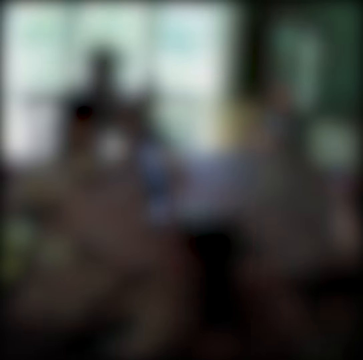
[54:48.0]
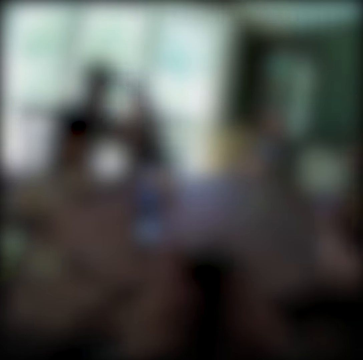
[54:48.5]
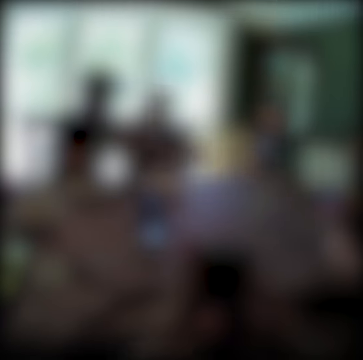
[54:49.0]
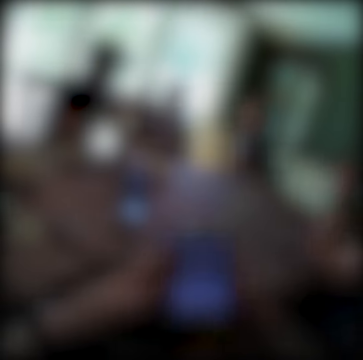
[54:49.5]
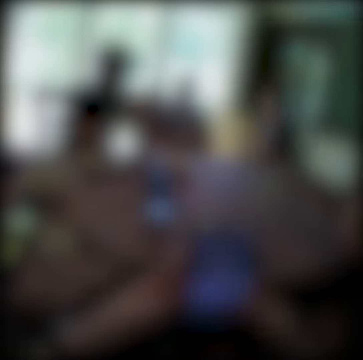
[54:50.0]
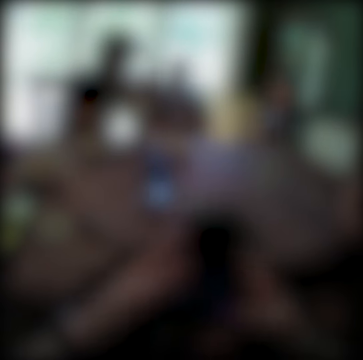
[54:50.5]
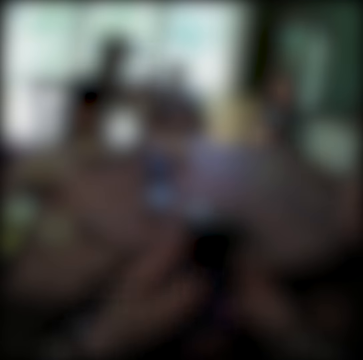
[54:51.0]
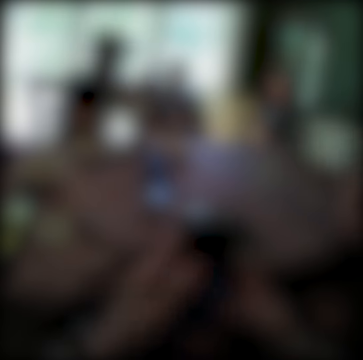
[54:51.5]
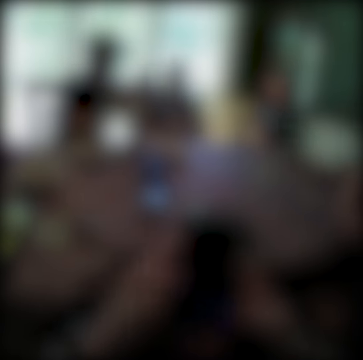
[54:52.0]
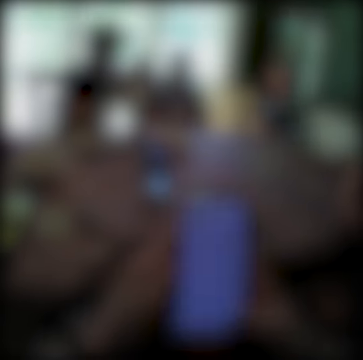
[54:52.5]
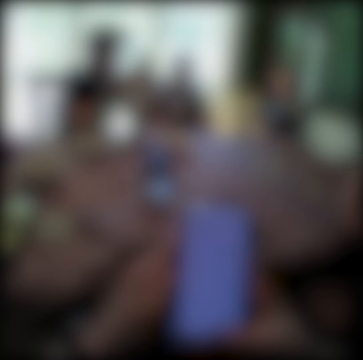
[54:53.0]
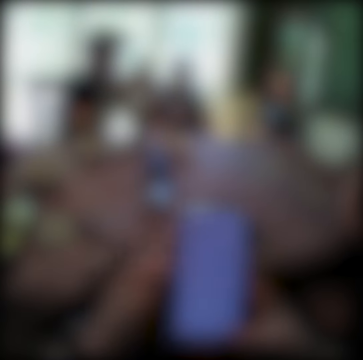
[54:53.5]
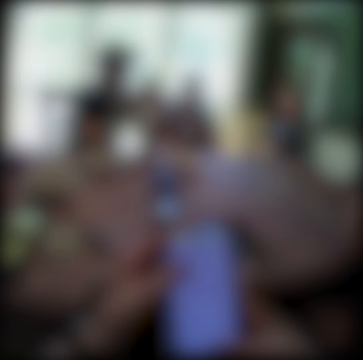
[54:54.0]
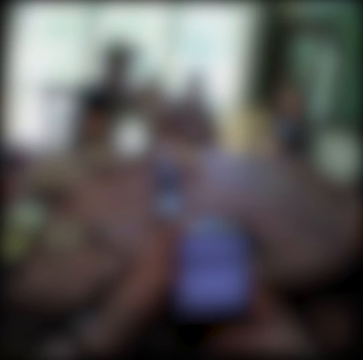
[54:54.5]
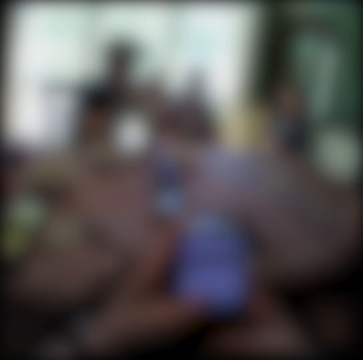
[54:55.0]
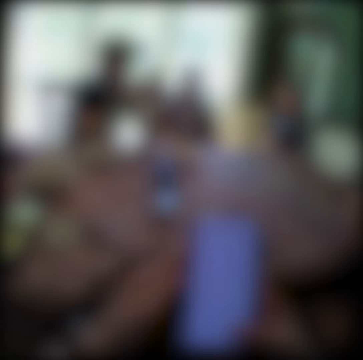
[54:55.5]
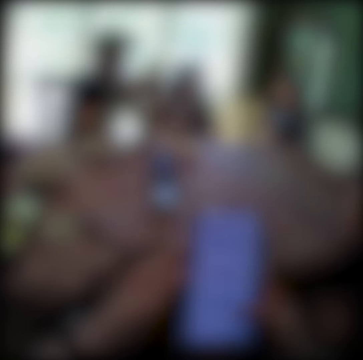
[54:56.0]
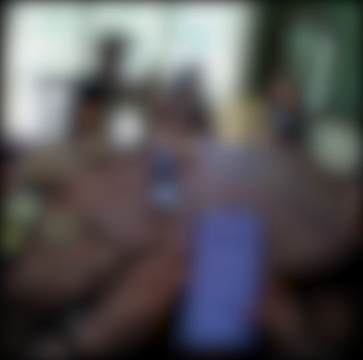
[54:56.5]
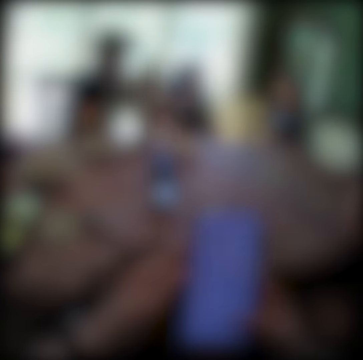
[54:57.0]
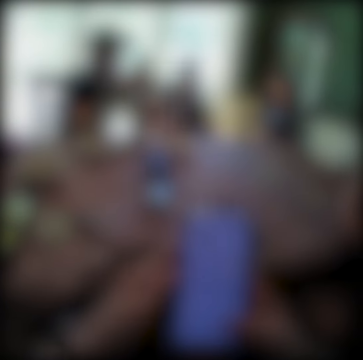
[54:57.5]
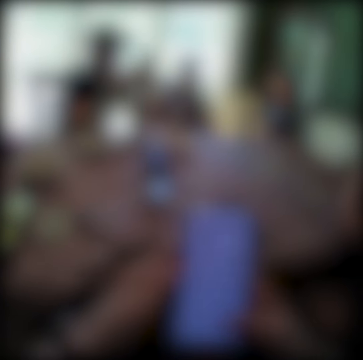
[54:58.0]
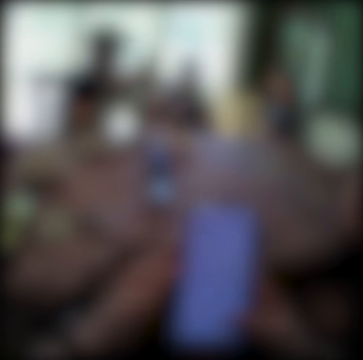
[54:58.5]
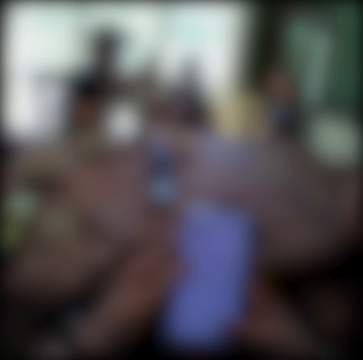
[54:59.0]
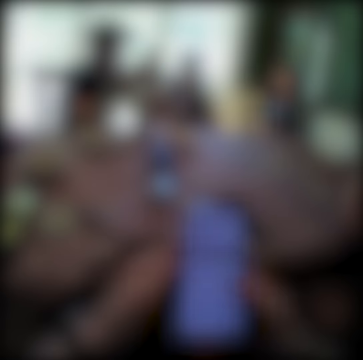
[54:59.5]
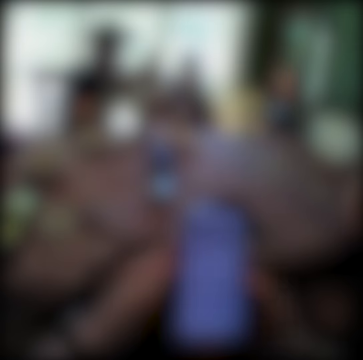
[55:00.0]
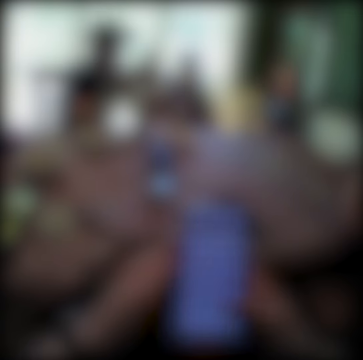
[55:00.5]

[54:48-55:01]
The camera wearer presses the phone with both hands. They scroll the phone and tap the phone.

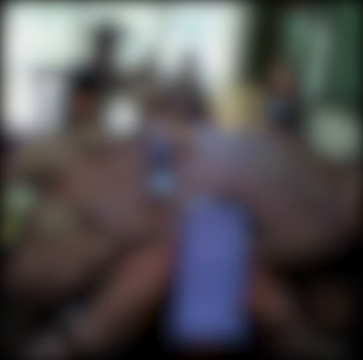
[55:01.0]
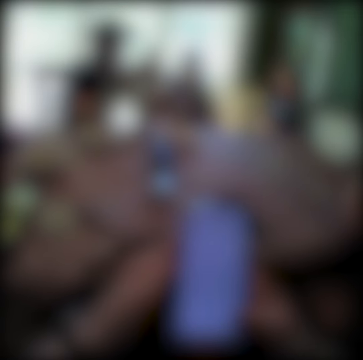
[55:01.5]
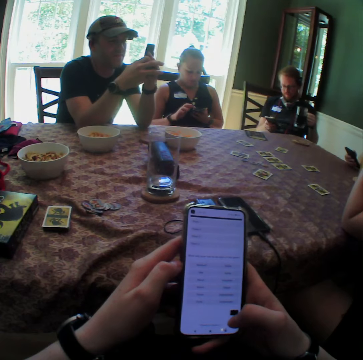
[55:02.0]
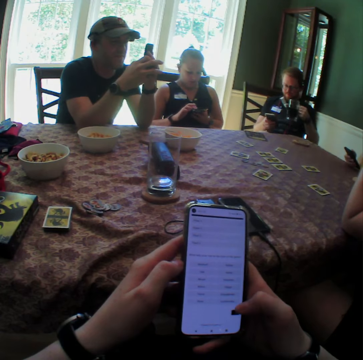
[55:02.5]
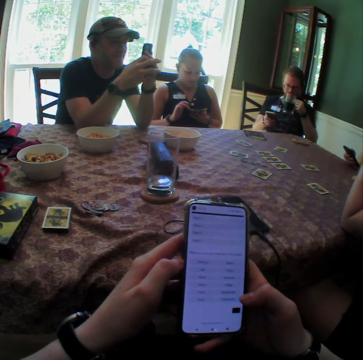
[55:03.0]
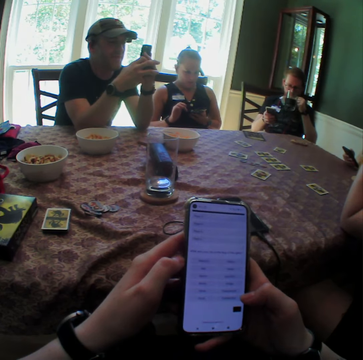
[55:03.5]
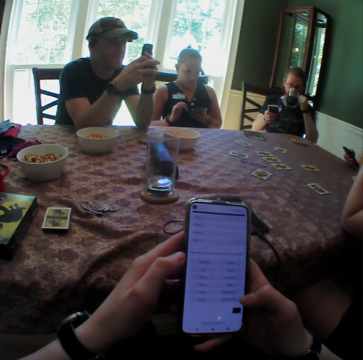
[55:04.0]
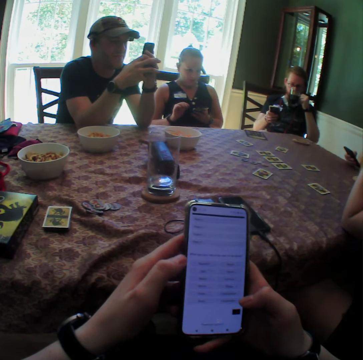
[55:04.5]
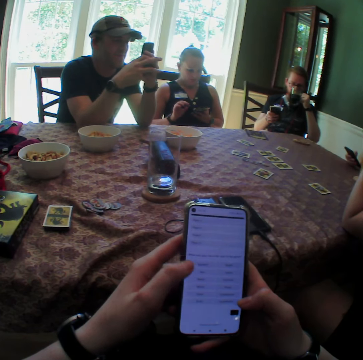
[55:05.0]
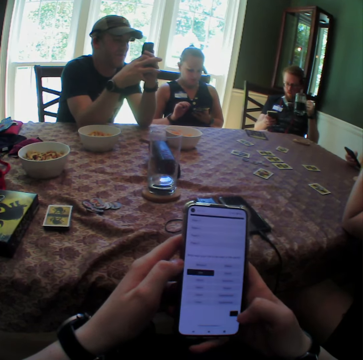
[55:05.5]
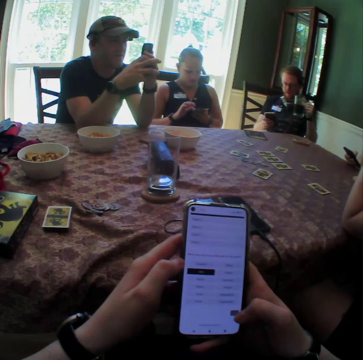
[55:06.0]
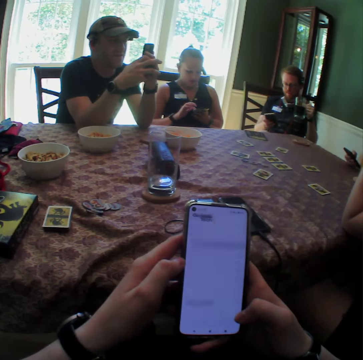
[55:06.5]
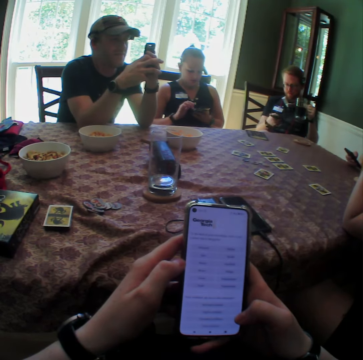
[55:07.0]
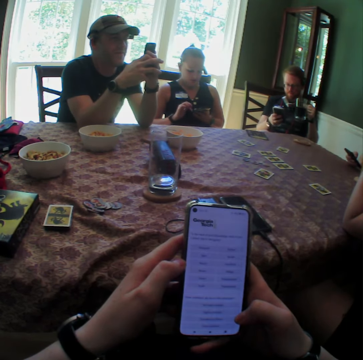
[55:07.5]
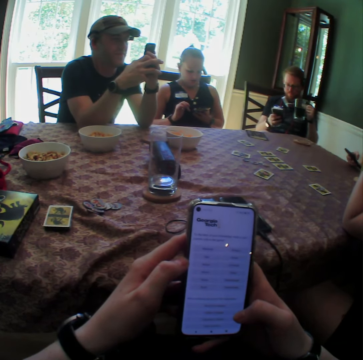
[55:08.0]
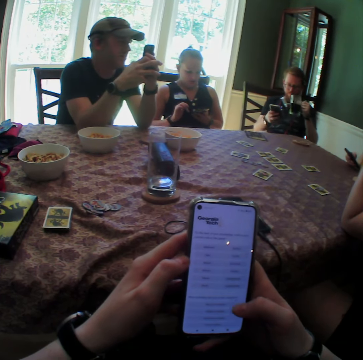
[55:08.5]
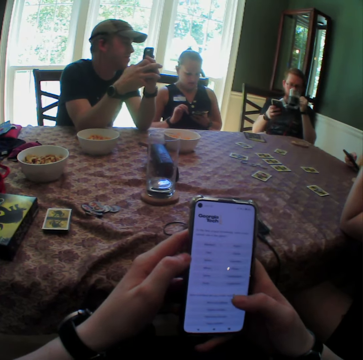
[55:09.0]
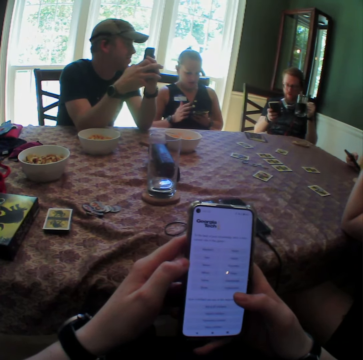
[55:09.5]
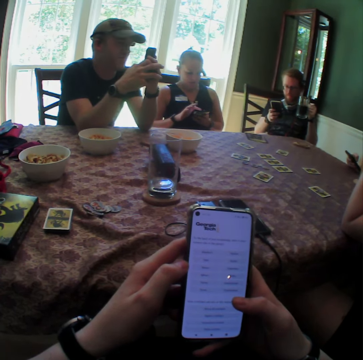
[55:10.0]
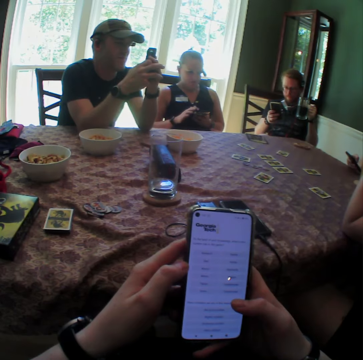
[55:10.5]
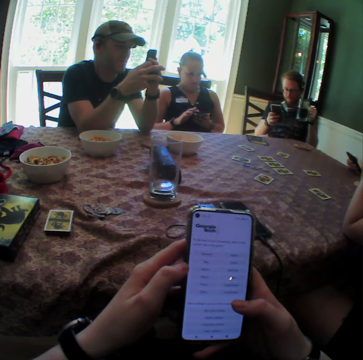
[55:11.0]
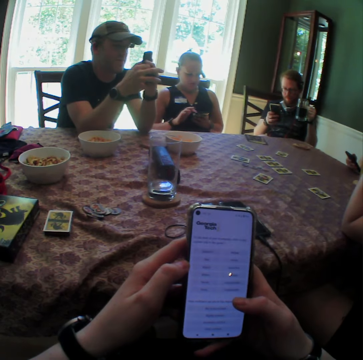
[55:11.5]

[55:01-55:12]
The woman presses the phone with her right hand. A man presses a phone with his right hand. Another man presses the phone with his right hand and drinks from the glass cup in his left hand. He drinks from the glass cup in his left hand again.

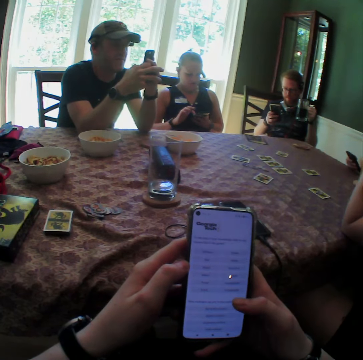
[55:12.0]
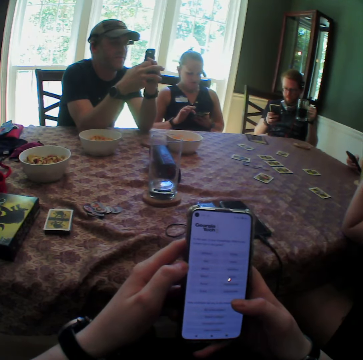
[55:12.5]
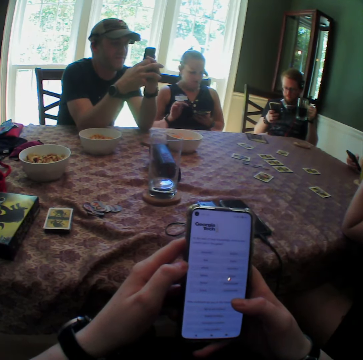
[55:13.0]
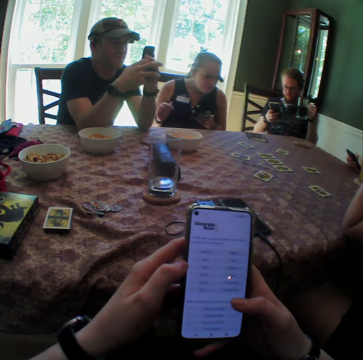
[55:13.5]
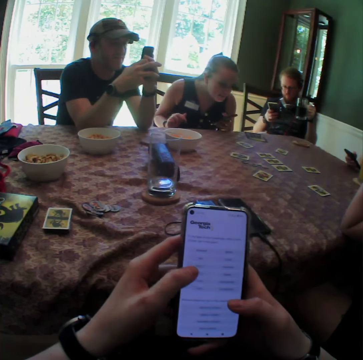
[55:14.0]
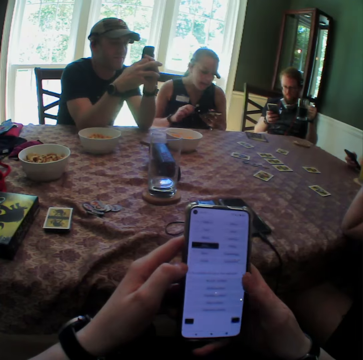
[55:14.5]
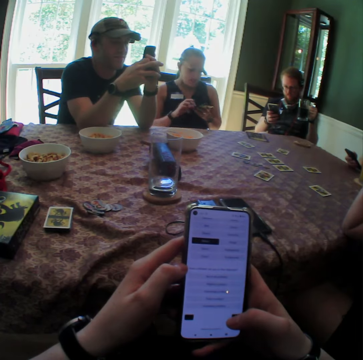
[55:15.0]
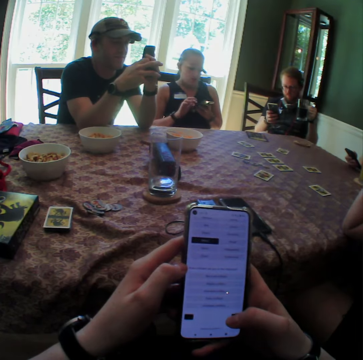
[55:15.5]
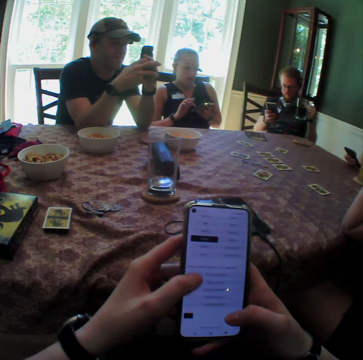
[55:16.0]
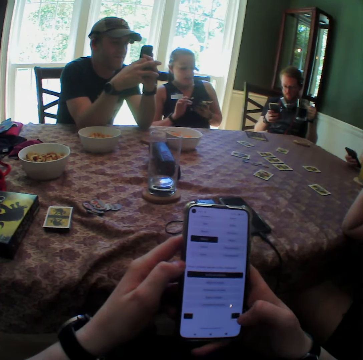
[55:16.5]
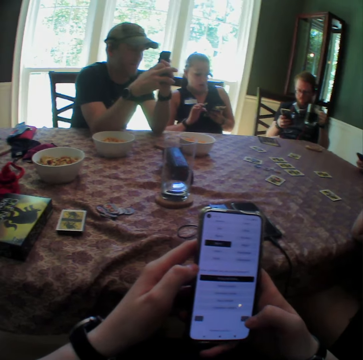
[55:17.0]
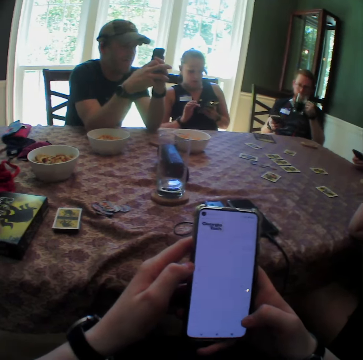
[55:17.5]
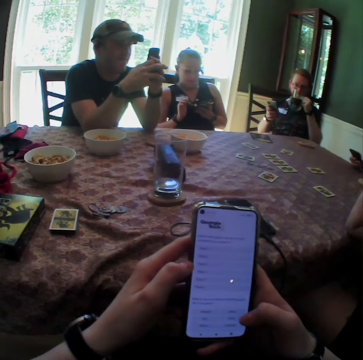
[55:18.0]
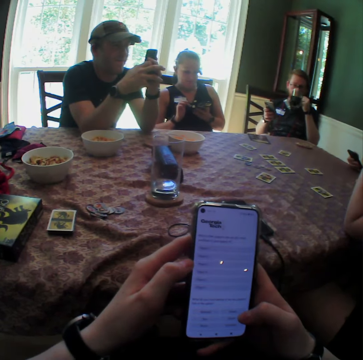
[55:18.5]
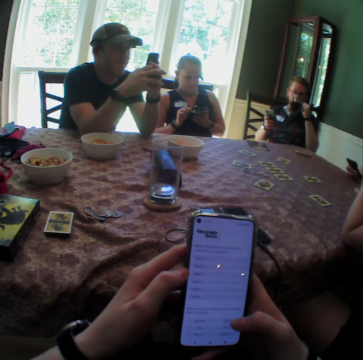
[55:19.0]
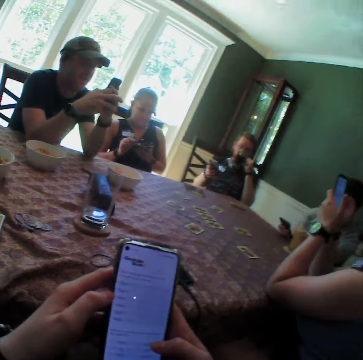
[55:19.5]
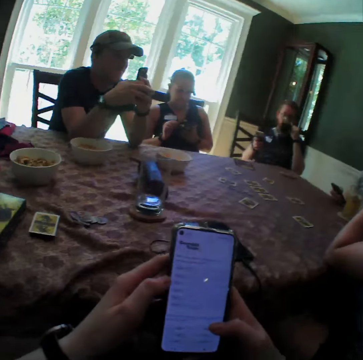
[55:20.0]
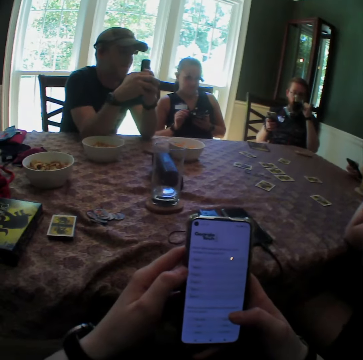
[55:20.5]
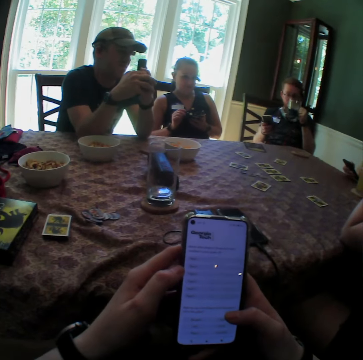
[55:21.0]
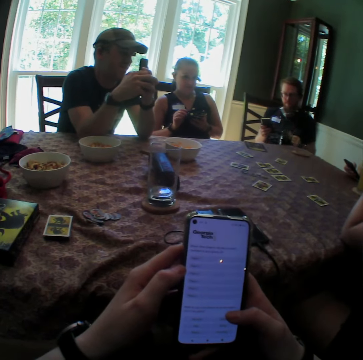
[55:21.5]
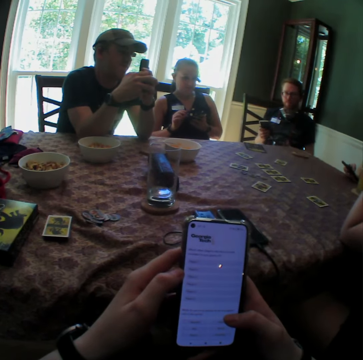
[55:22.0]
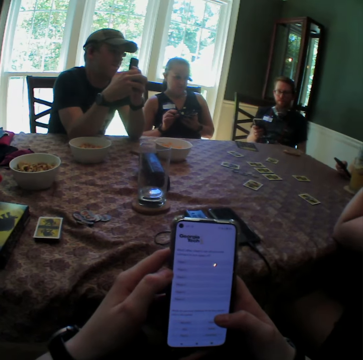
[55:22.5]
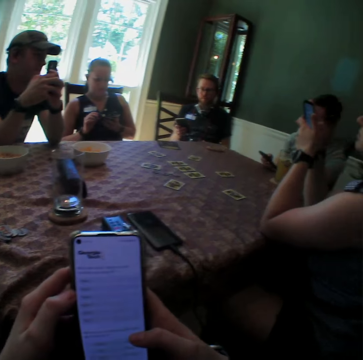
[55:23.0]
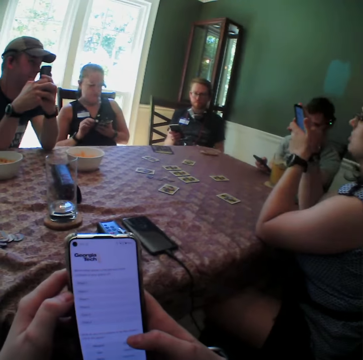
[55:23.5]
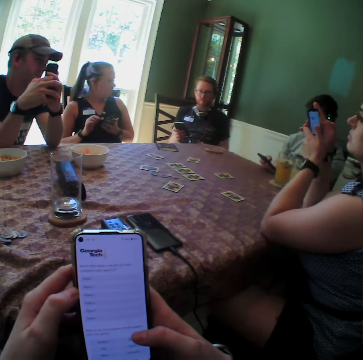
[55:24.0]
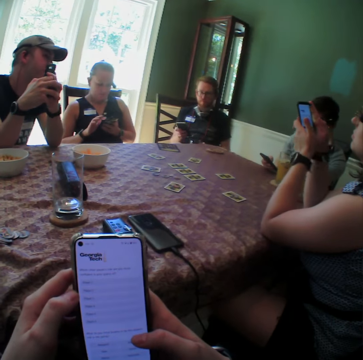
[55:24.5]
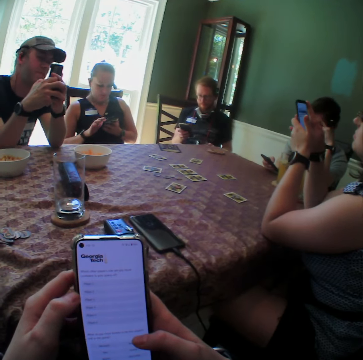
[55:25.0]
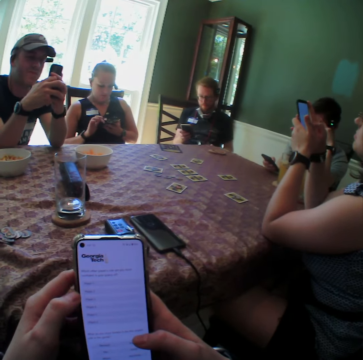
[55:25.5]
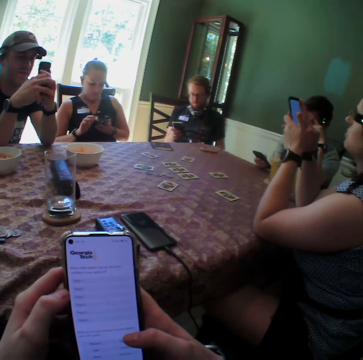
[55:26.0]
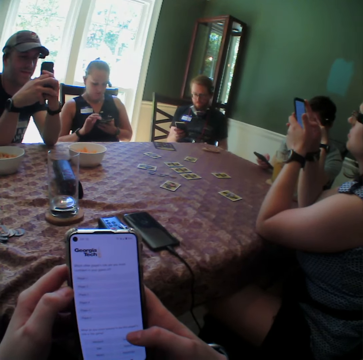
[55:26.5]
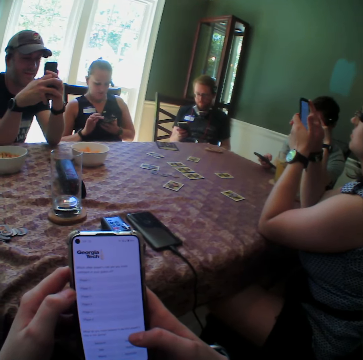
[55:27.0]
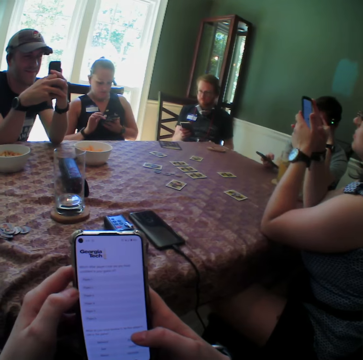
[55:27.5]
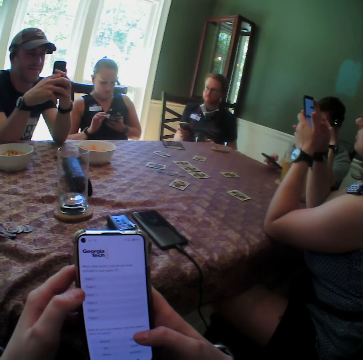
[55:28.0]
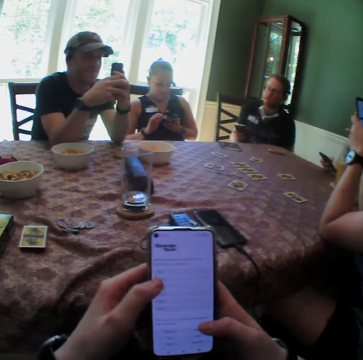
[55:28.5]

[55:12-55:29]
The woman leans forward. She leans back. The camera wearer scrolls the phone. The woman presses the phone with her right hand. The camera wearer taps the phone. A man drinks from the glass cup in his left hand. Another woman presses the phone with both hands. The man lowers the glass cup in his left hand. The other woman presses the phone with both hands. The man presses the phone with his right hand.
